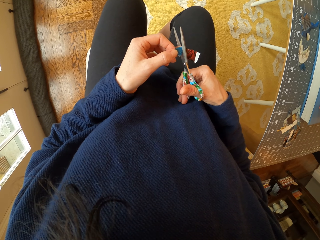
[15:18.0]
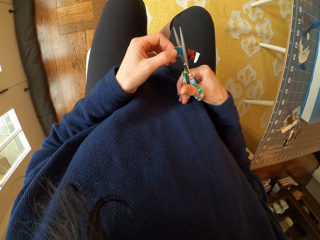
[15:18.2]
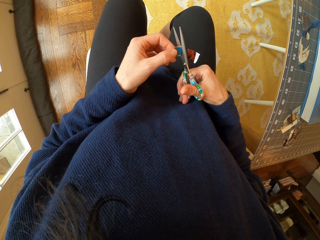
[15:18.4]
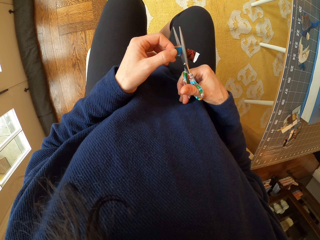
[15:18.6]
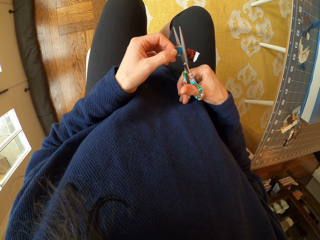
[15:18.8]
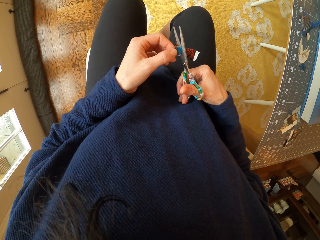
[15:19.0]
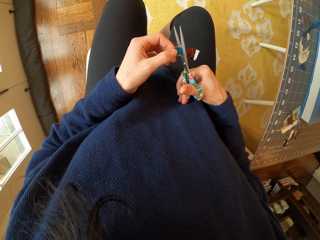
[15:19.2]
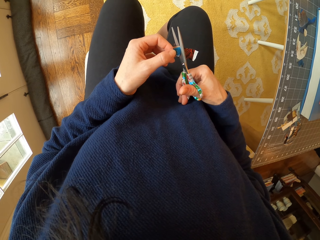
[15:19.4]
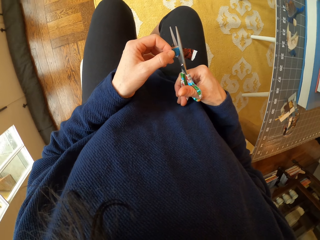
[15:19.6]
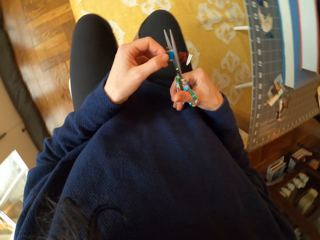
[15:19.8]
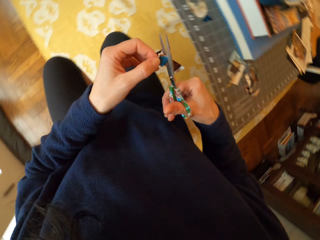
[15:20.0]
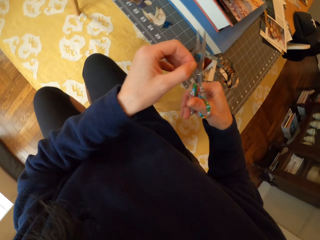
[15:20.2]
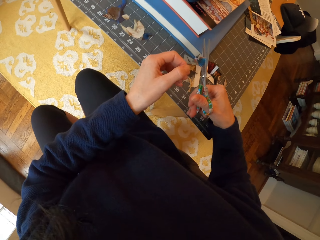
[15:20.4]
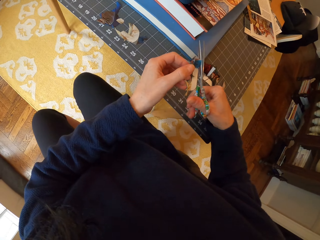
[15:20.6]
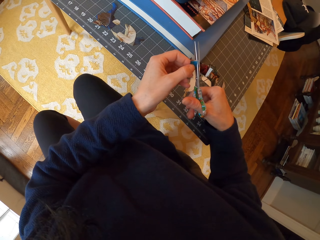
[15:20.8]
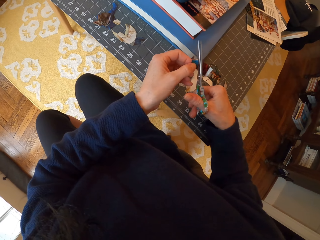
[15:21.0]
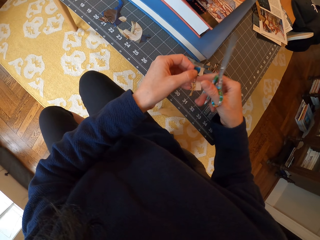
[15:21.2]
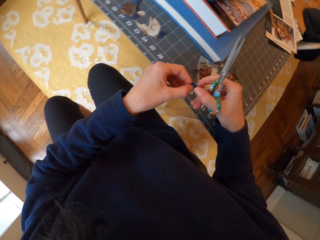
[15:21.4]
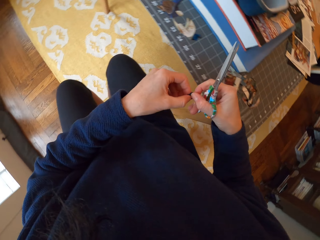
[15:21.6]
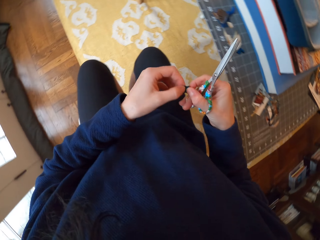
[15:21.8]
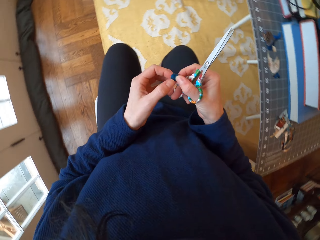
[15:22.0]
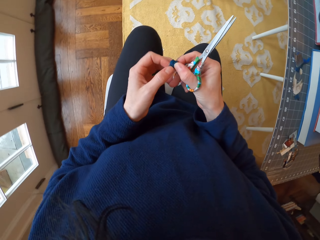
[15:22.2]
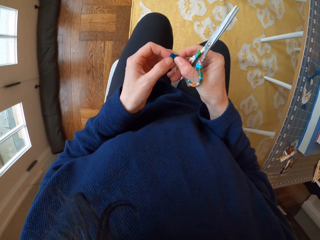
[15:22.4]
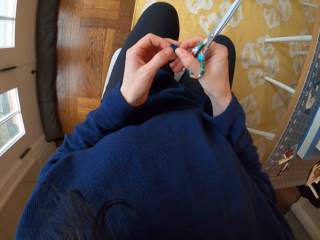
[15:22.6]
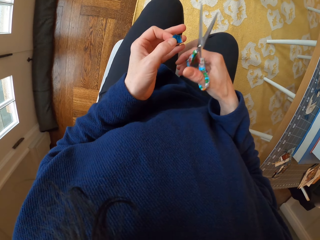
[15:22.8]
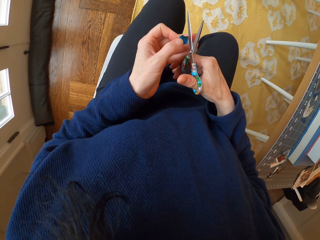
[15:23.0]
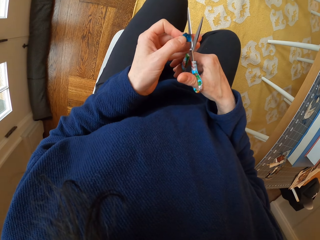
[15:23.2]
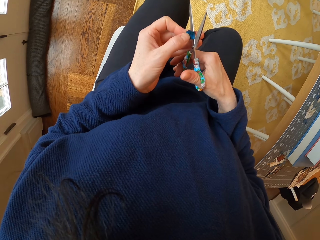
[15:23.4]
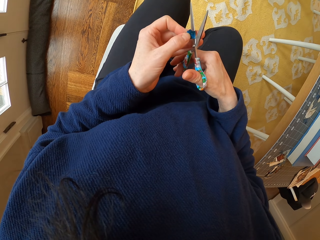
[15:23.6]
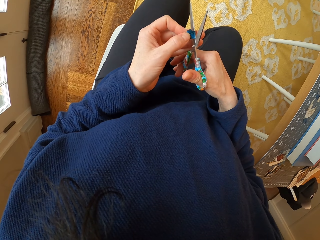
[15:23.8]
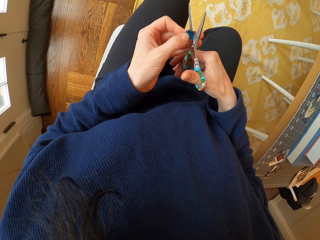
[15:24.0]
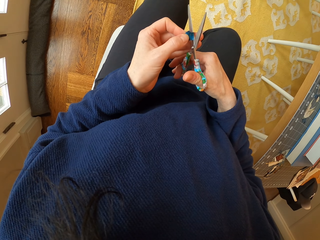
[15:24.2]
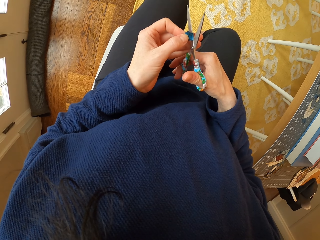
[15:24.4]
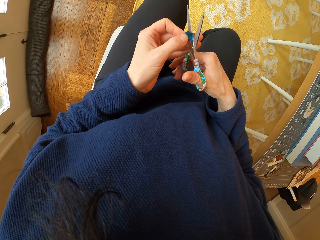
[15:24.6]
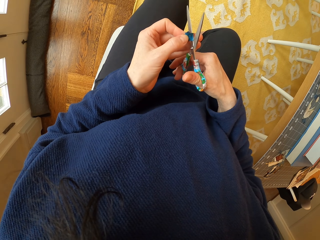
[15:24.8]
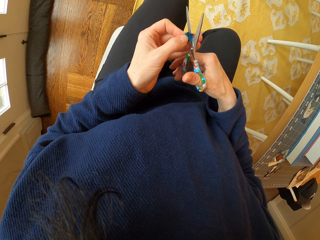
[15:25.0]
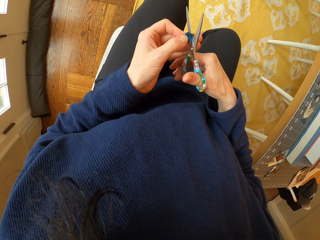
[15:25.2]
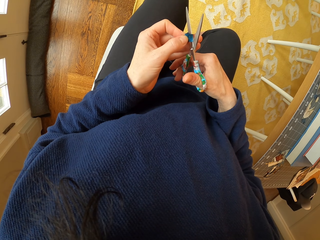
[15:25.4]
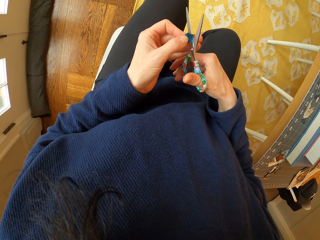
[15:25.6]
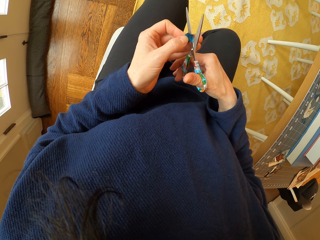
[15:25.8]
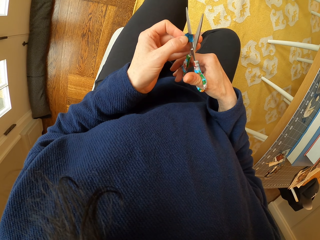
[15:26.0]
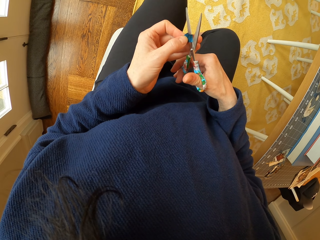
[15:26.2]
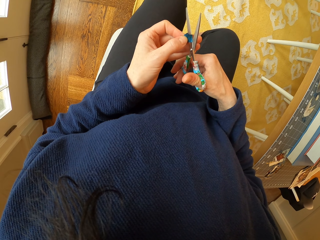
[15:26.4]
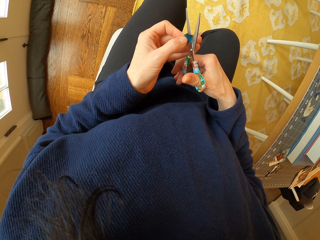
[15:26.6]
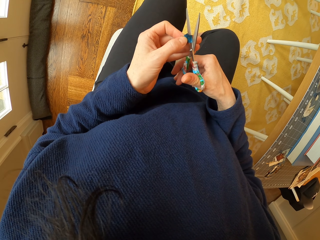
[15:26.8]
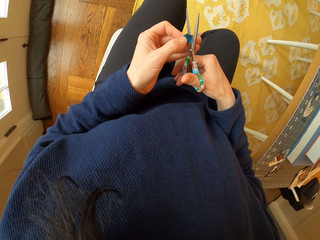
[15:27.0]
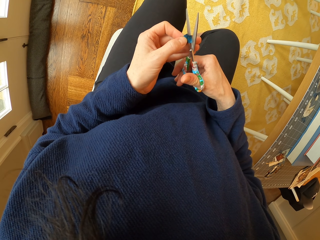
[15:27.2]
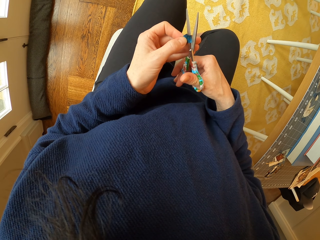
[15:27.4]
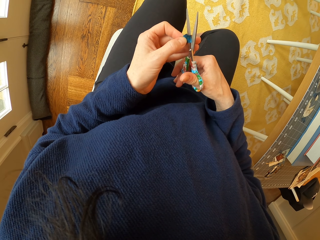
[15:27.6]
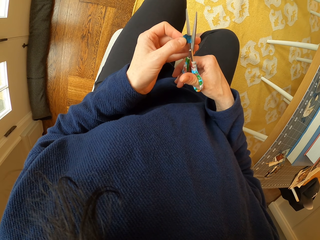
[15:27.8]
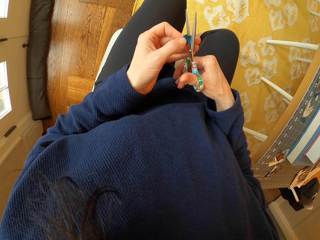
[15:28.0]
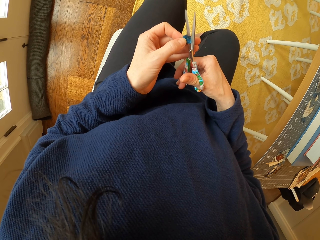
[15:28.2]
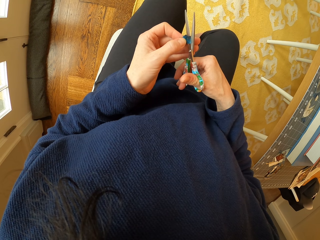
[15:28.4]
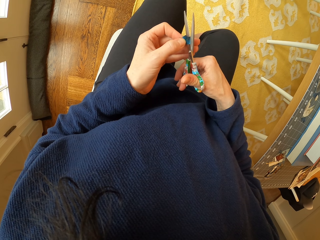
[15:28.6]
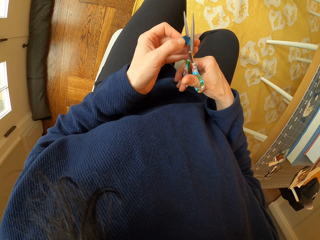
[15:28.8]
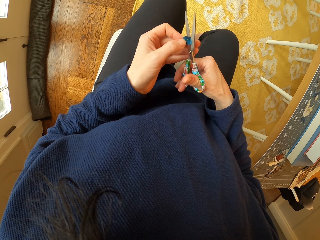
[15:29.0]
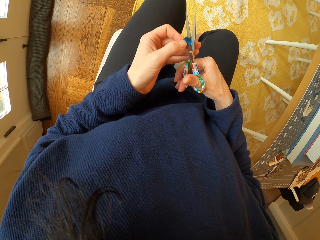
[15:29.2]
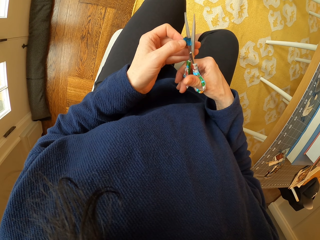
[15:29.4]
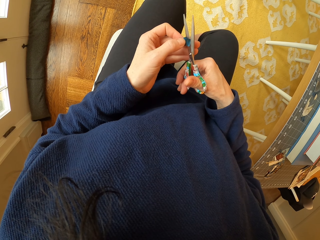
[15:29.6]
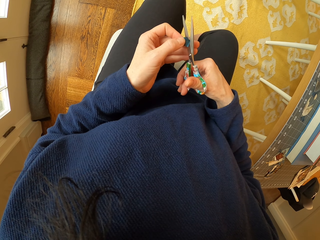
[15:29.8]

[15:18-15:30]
The camera wearer holds the paper with the scissors. They hold the paper. They drop the paper on the cutting board. They pass the paper to the right hand. They pass the paper to the left hand. They cut the paper with the scissors.

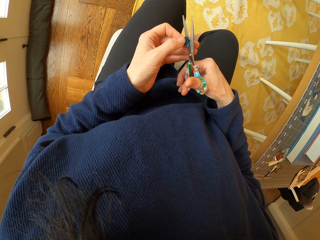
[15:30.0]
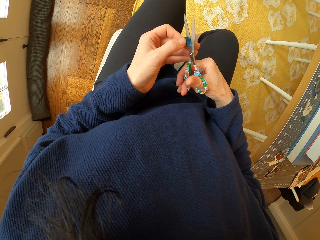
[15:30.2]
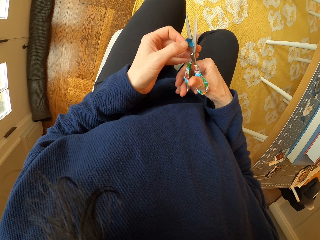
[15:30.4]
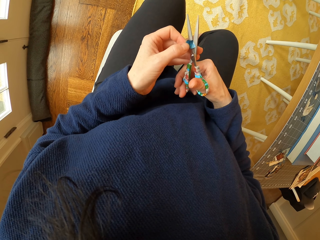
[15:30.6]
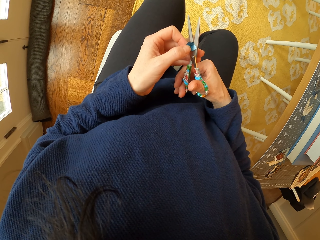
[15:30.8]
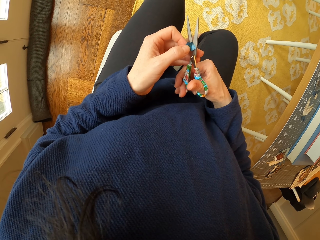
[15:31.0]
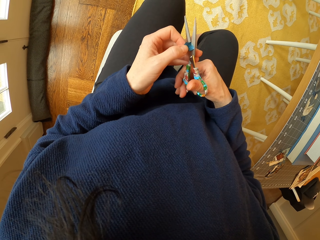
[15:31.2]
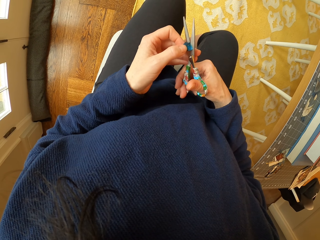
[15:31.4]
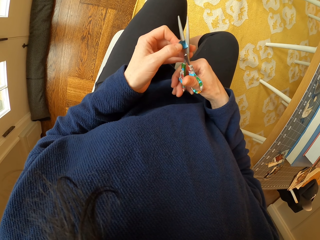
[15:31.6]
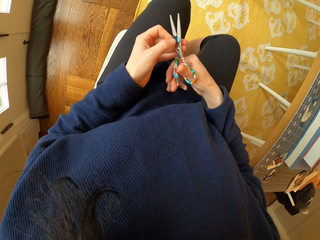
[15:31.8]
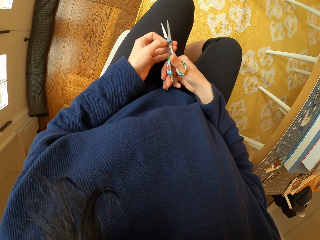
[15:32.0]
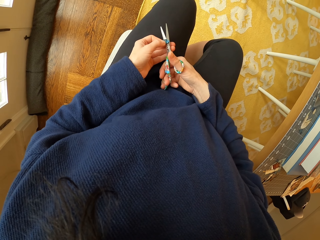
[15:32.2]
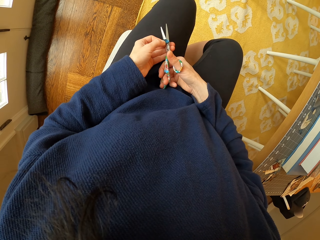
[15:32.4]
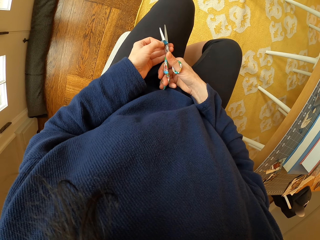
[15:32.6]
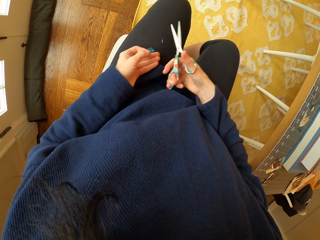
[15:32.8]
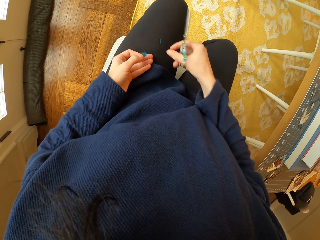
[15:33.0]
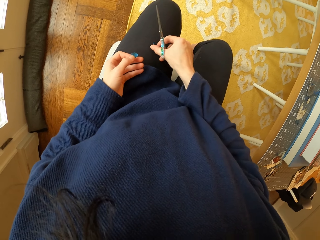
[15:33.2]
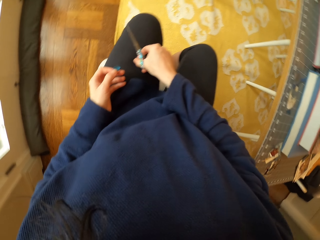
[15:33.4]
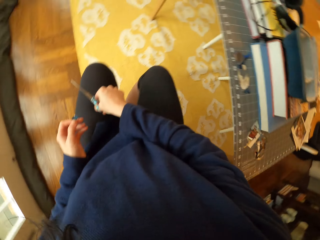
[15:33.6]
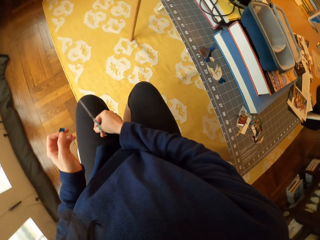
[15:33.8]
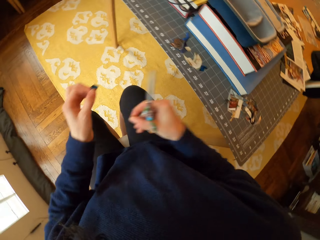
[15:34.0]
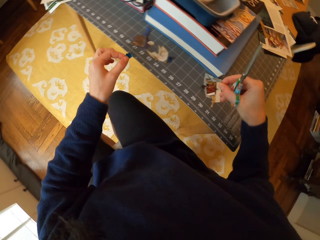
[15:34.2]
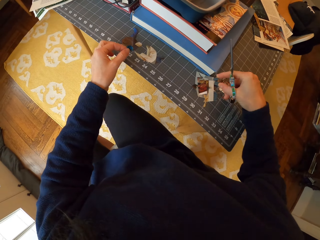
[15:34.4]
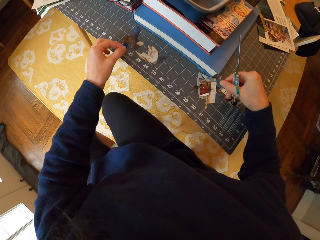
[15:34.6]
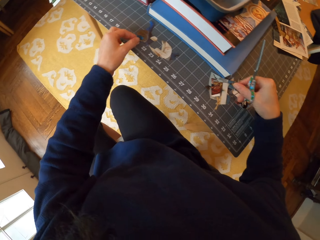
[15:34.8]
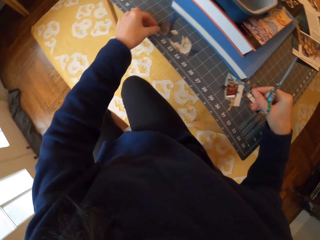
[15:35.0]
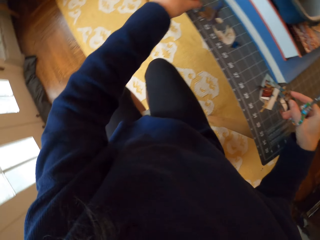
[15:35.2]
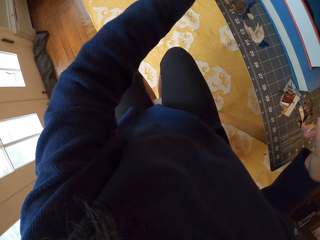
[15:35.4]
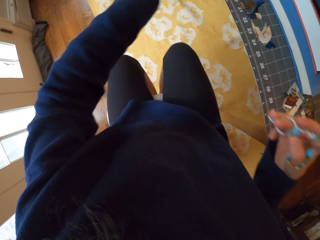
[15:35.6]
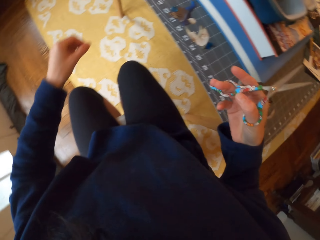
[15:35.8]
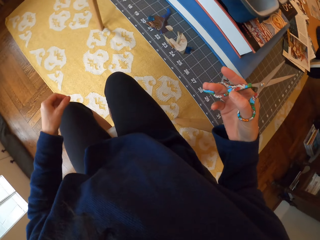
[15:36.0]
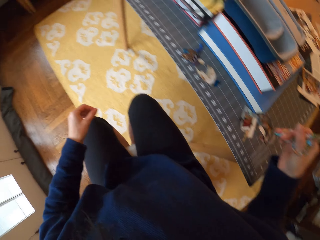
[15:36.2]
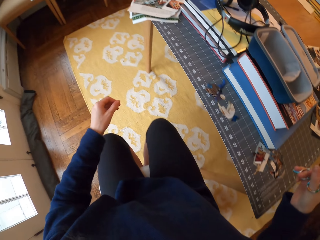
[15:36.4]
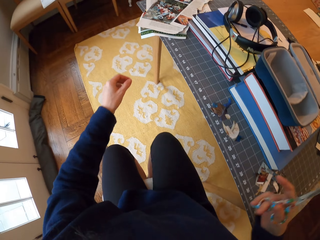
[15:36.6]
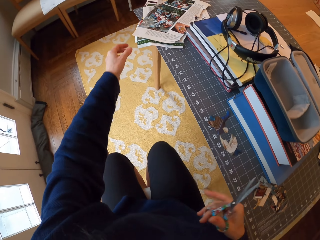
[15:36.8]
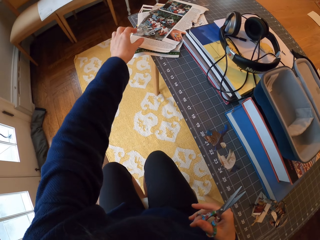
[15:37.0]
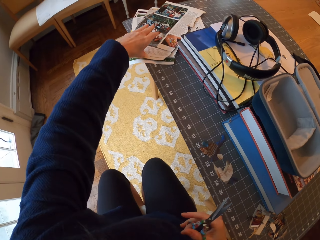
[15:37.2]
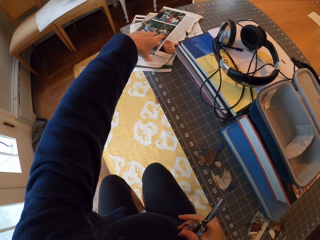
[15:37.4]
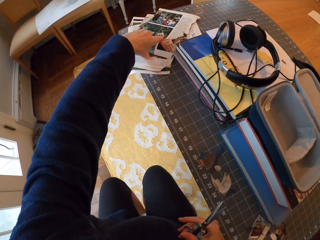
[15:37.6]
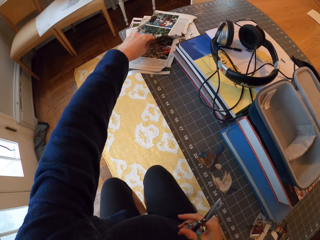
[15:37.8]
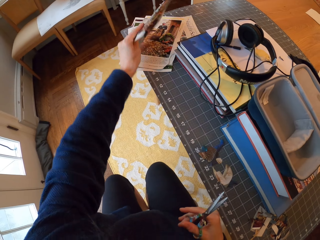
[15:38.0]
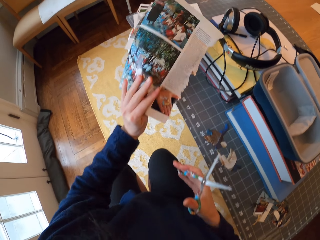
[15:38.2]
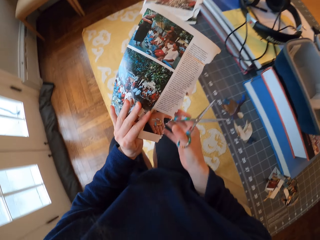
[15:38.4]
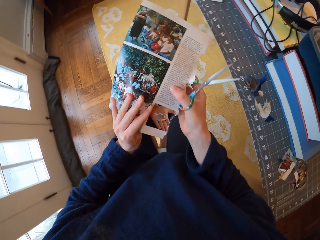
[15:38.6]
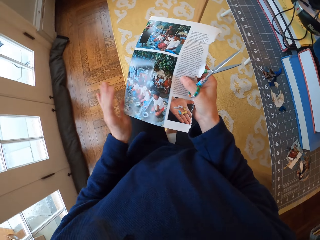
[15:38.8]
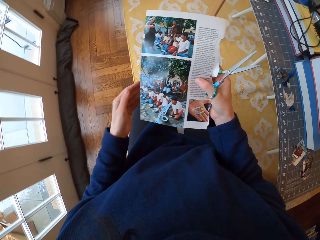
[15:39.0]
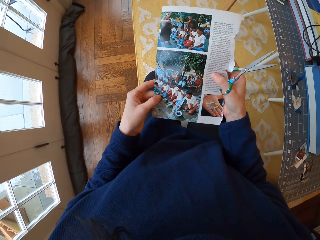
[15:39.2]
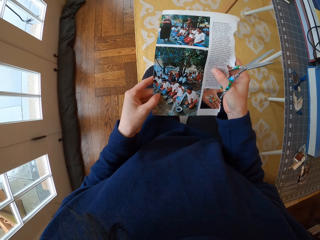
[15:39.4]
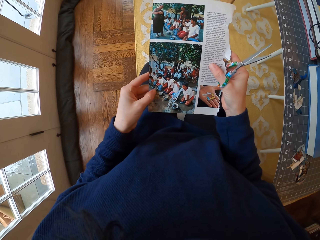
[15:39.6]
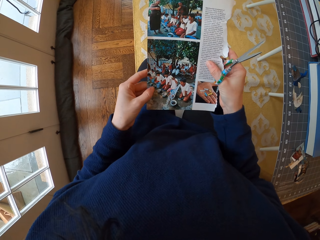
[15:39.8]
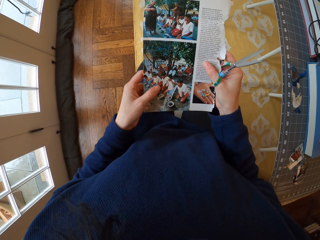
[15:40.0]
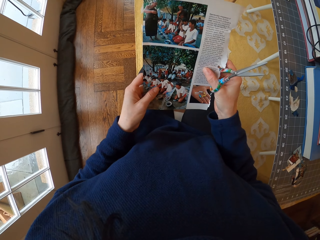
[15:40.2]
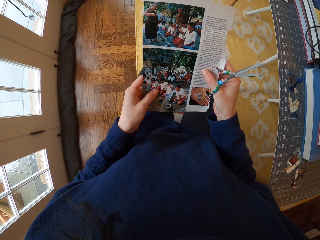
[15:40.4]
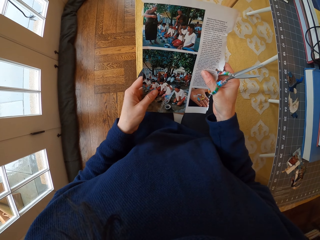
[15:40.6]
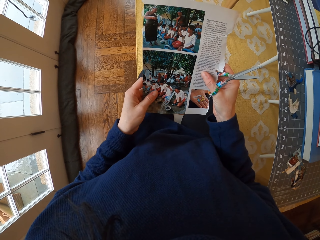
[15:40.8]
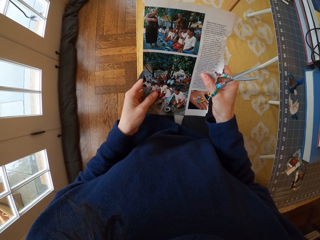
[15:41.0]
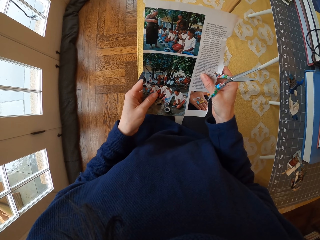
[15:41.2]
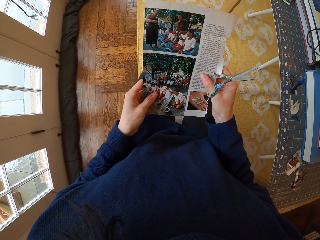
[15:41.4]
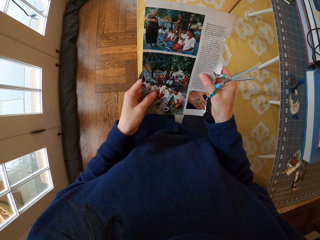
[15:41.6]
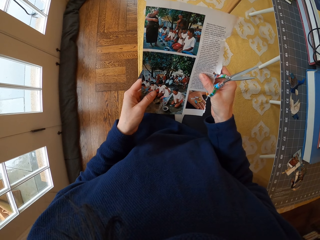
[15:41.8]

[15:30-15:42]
The camera wearer drops a piece of paper on the thighs. They pick up the piece of paper. They place the piece of paper on the cutting mat. They look around. They pick up a paper from the table. They hold the paper with both hands. They stare at the paper.
